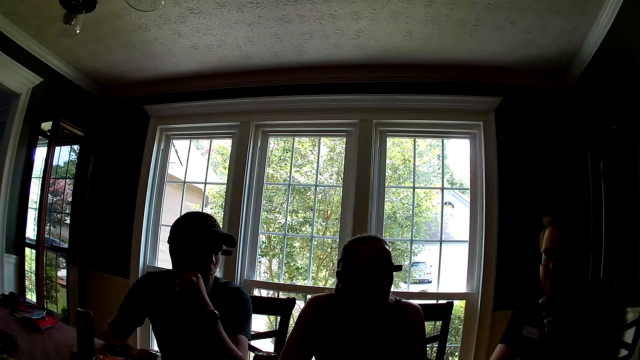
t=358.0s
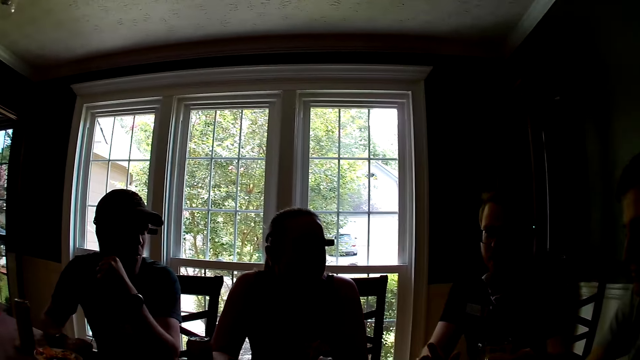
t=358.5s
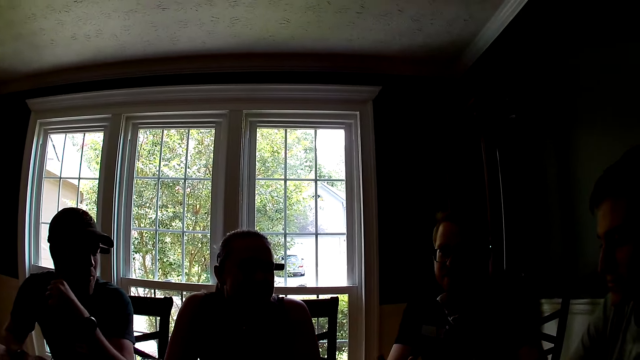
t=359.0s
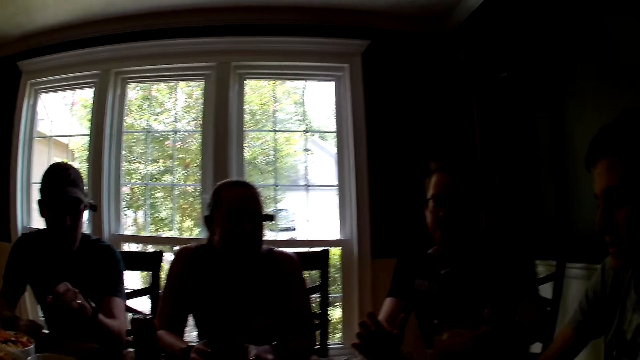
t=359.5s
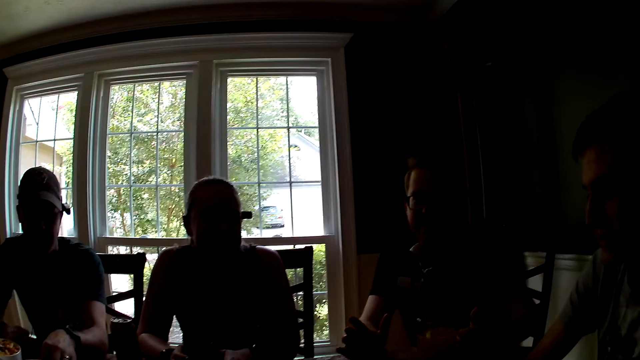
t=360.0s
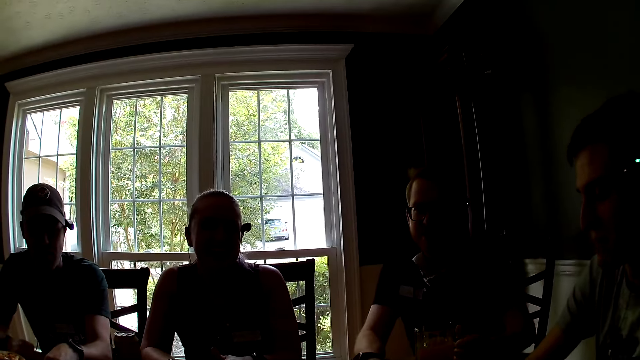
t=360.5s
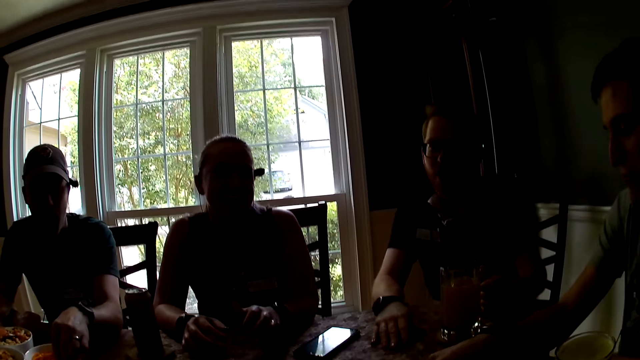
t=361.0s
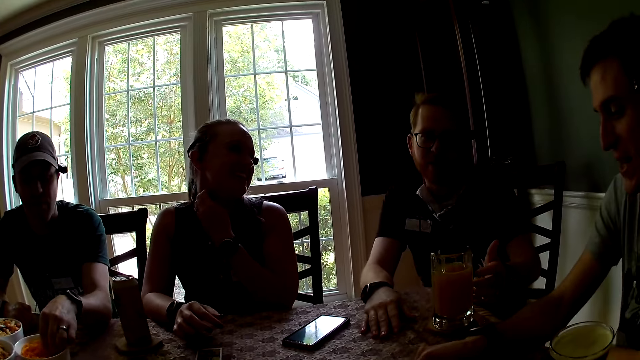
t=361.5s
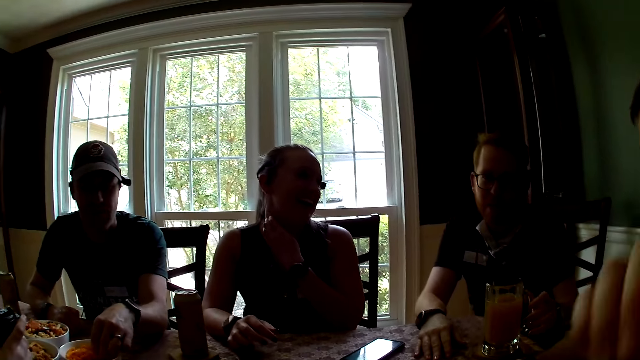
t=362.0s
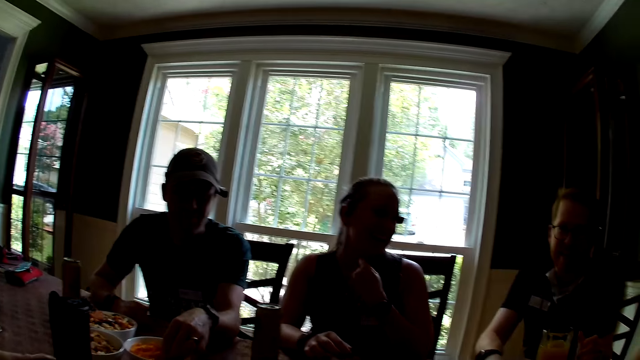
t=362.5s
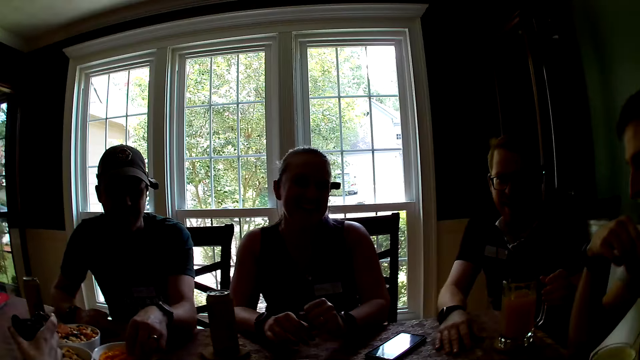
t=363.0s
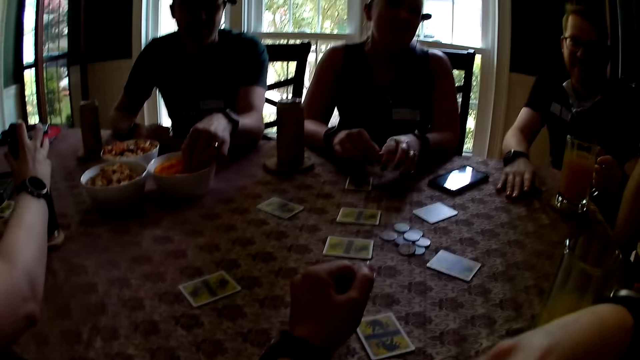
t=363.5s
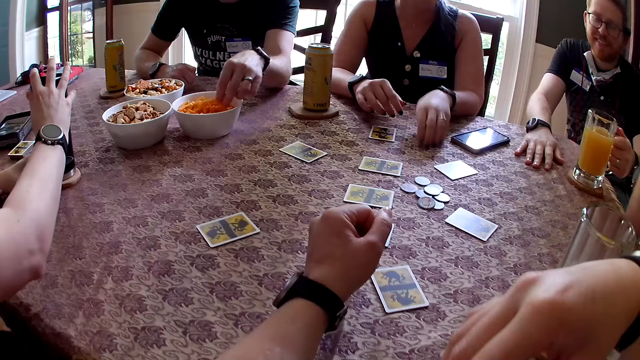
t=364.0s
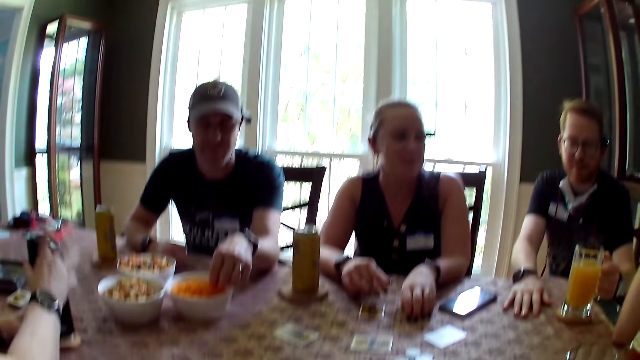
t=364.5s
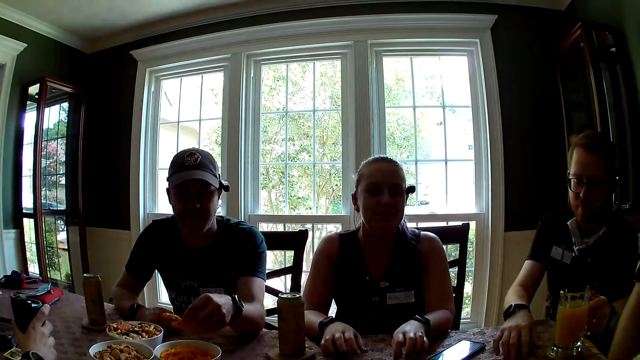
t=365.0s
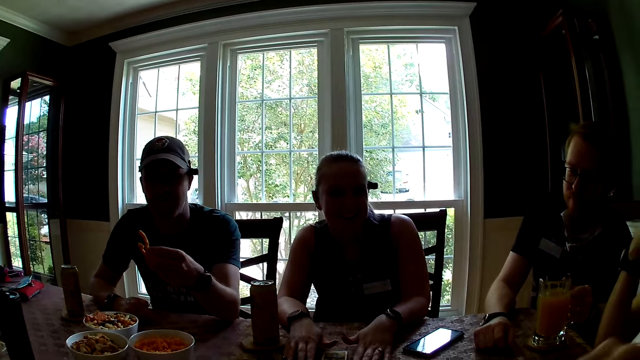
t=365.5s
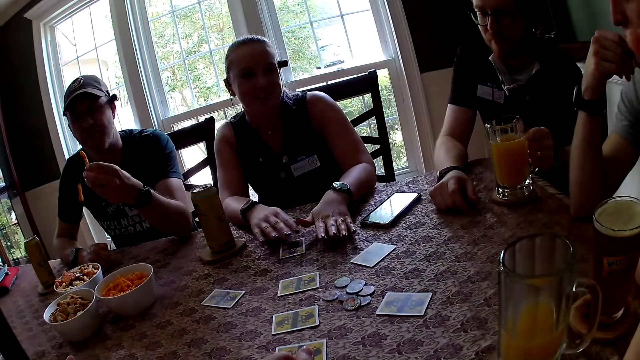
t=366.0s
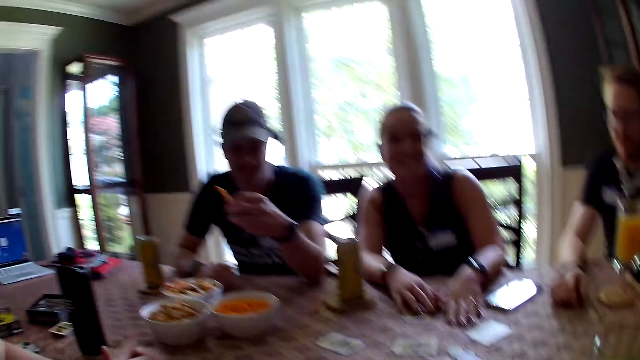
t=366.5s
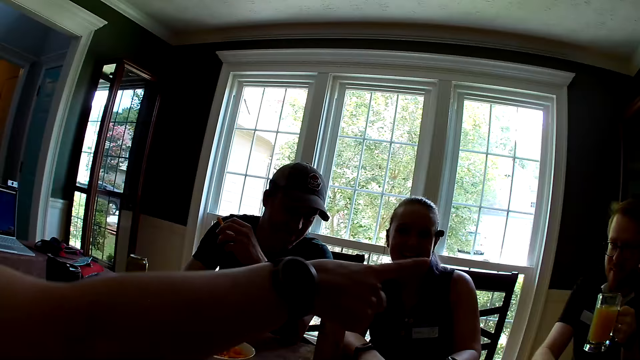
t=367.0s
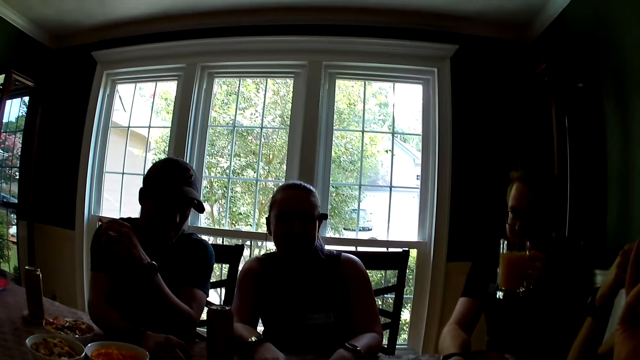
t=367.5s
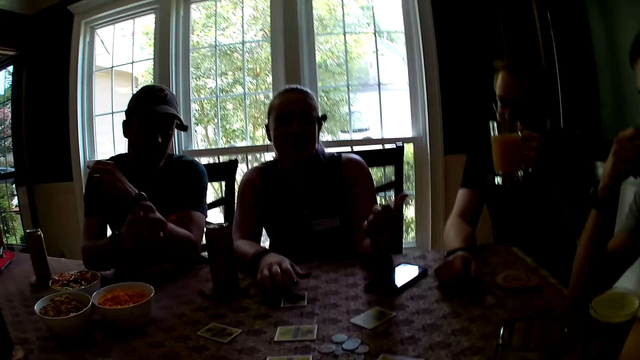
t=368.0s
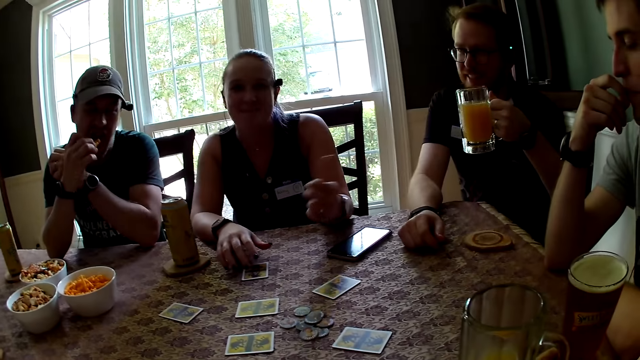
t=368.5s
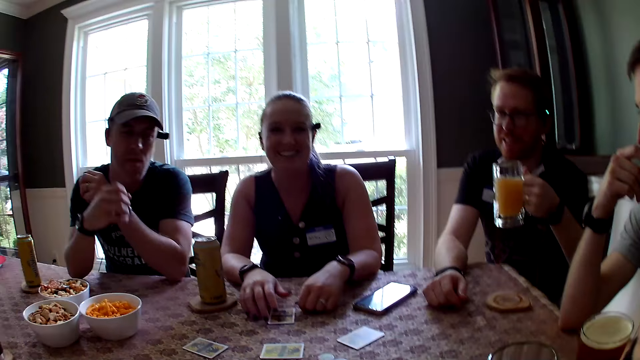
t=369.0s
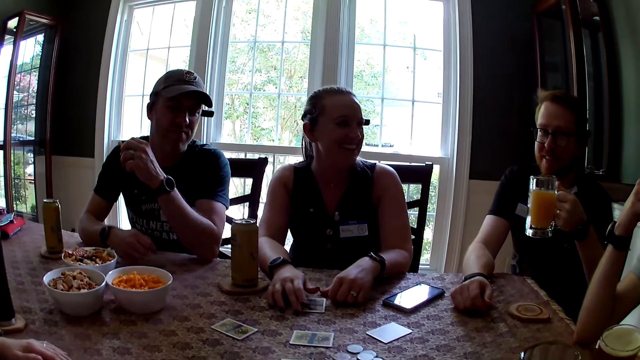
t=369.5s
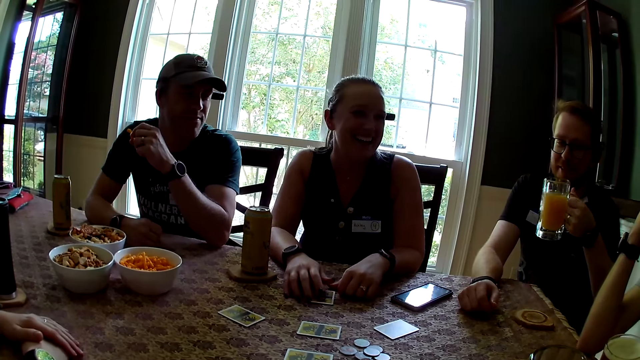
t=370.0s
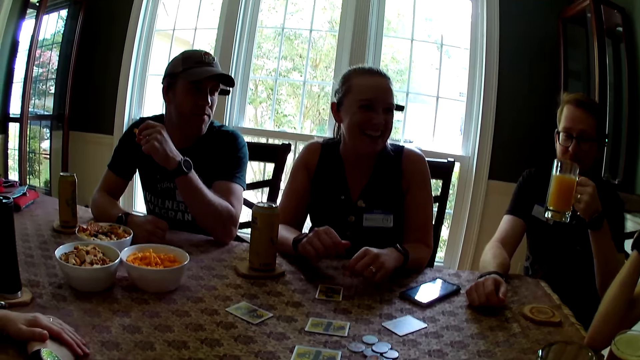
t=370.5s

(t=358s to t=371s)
A man carries a snack from the bowl with his left hand. A person puts the Bluetooth speaker on the table. Another man carries the cup of juice from the table with his left hand. The first man eats the snack with his right hand.

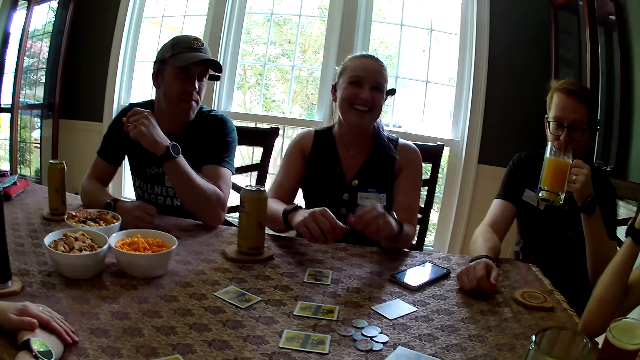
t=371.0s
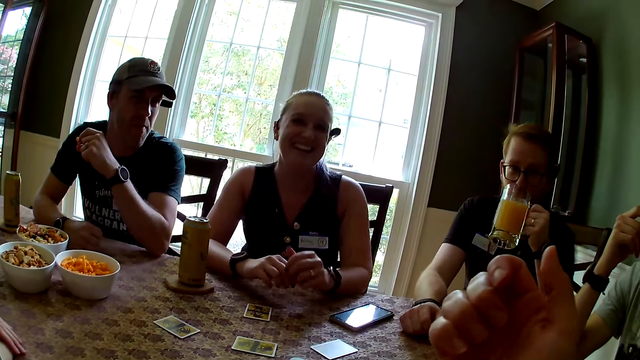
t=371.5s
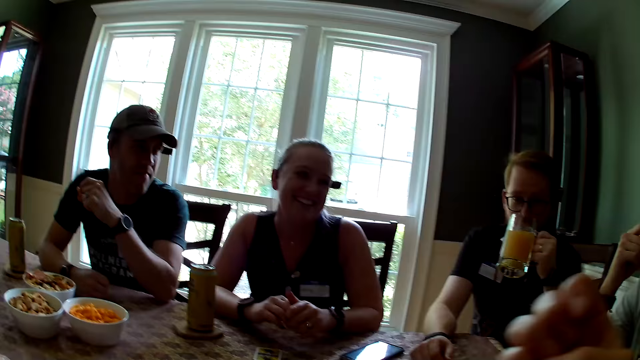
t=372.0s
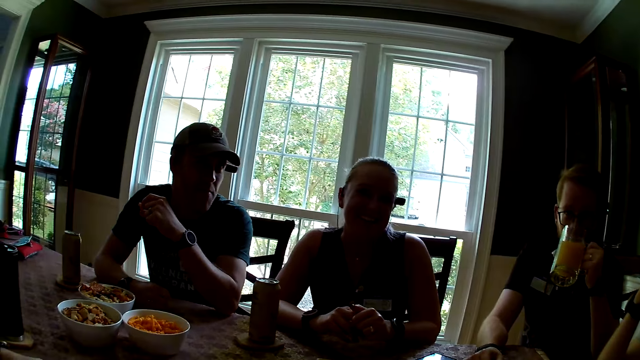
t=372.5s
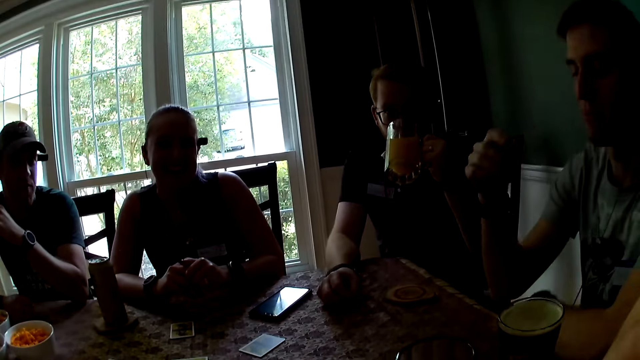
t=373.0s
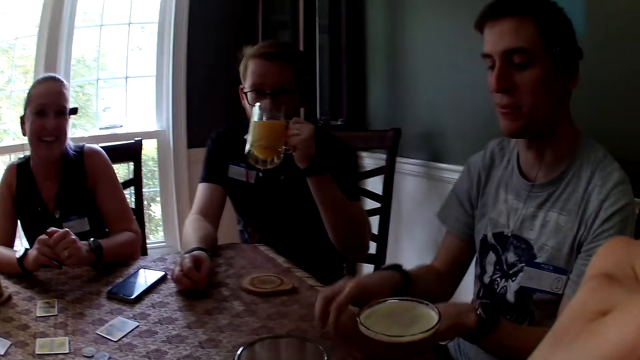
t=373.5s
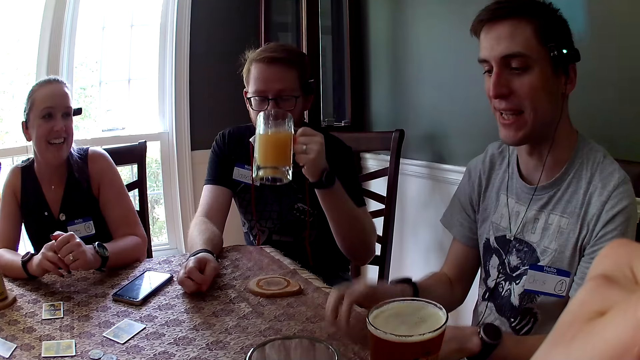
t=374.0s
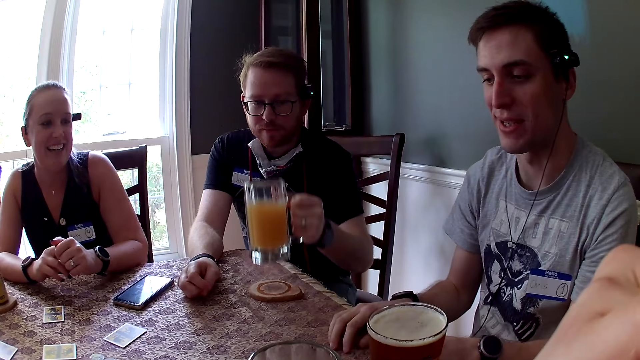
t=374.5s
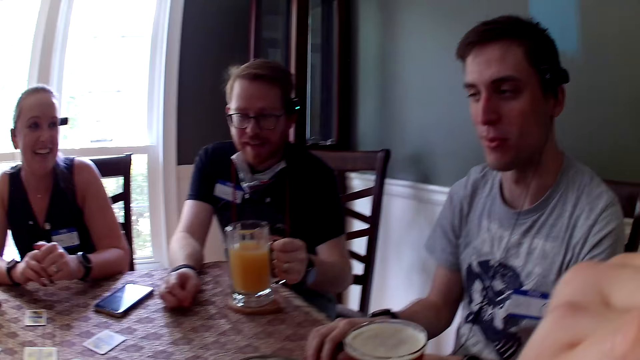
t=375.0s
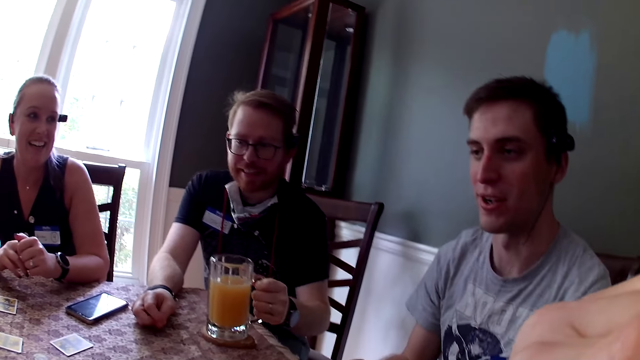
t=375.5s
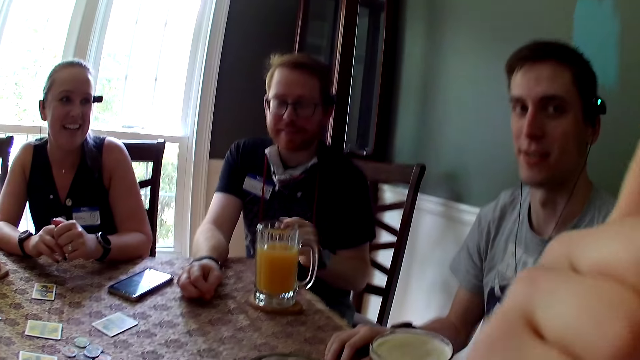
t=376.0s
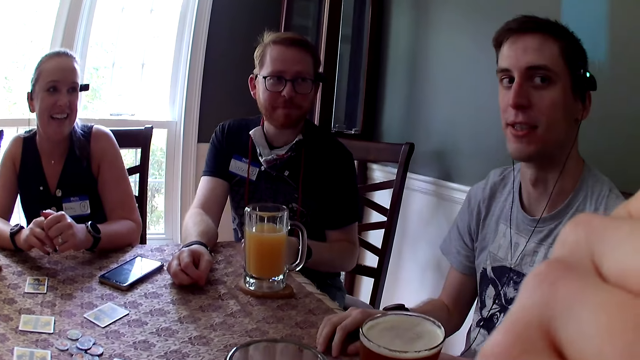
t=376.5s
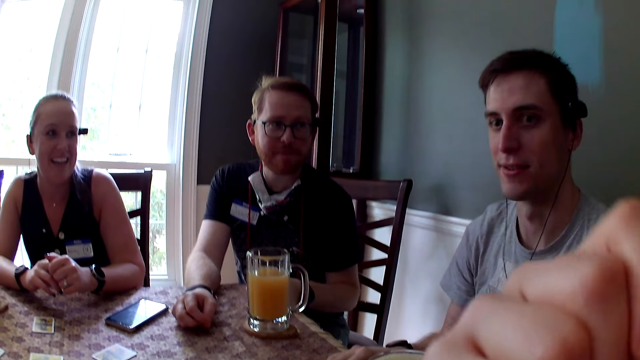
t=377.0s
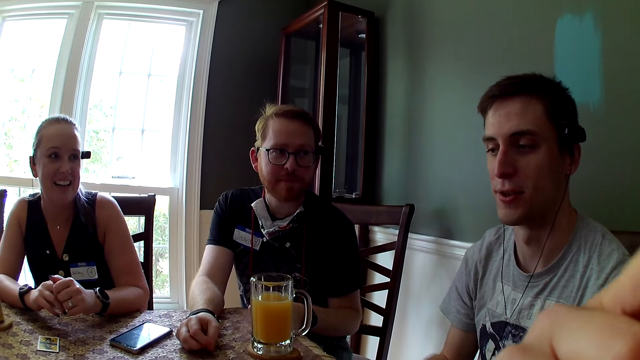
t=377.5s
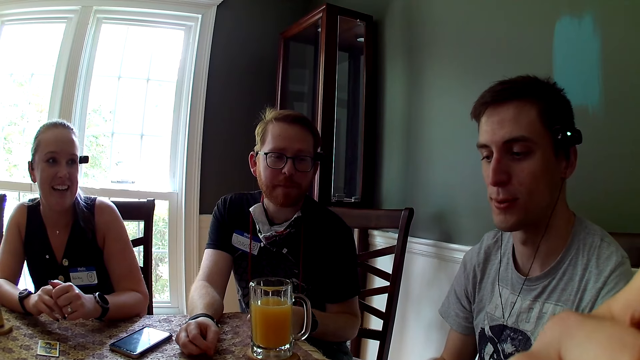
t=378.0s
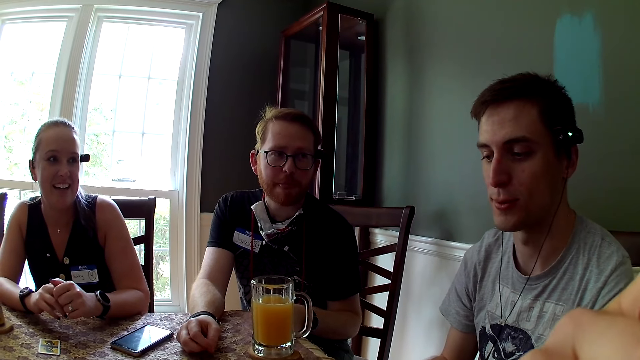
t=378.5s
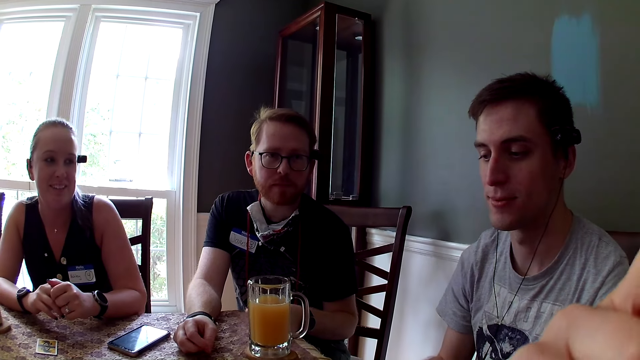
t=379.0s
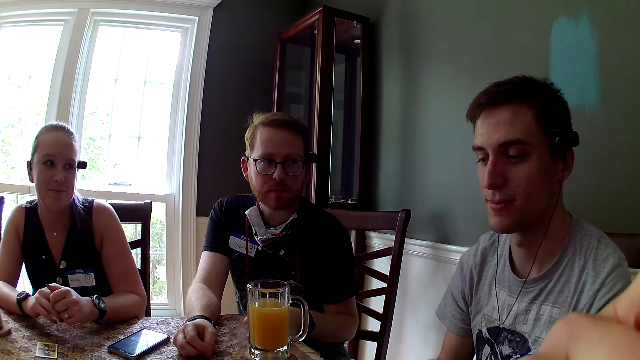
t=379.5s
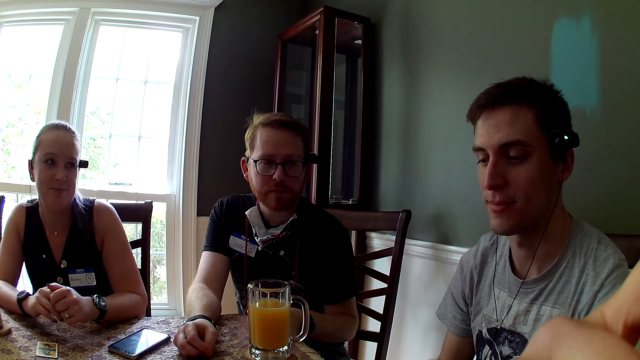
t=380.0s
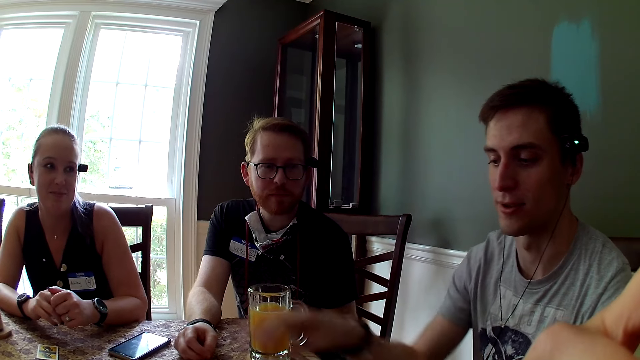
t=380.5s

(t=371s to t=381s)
A man drinks. The camera wearer drinks from the cup of juice. Another man speaks to the group of people at the table and hits the fingers on the table. The first man drops the cup of juice on a coaster.
